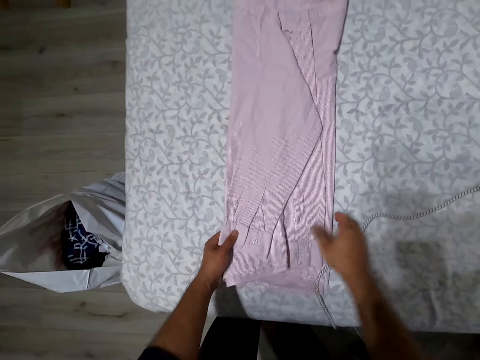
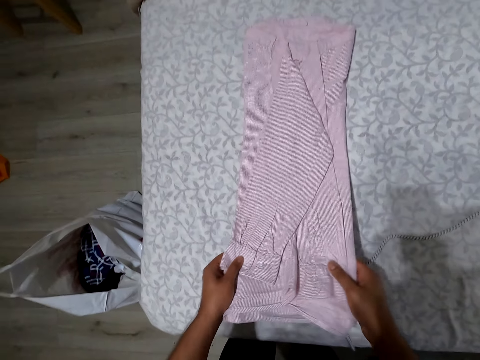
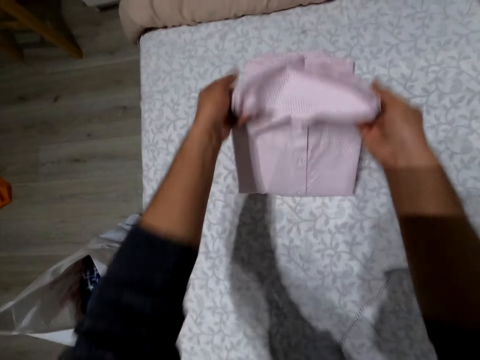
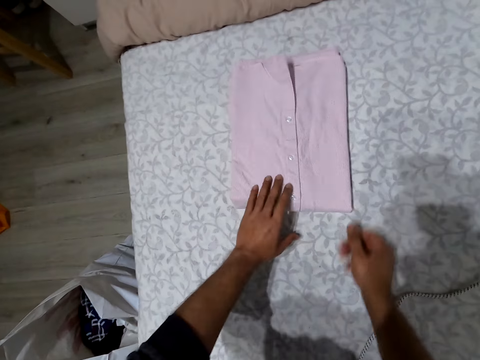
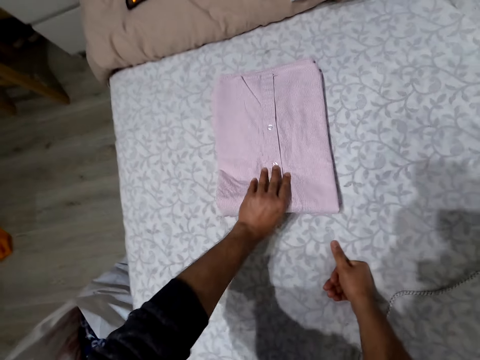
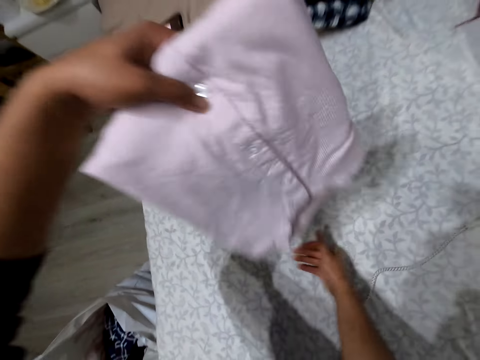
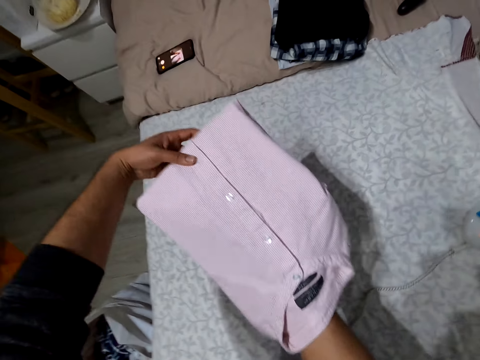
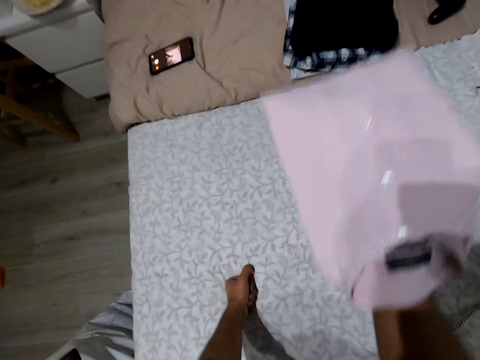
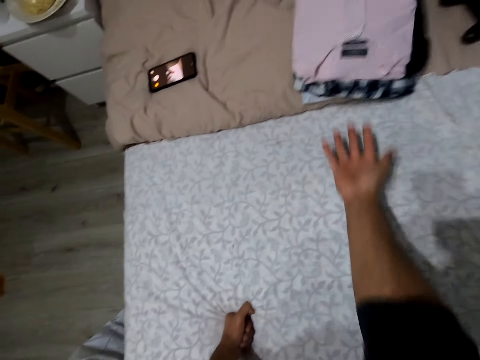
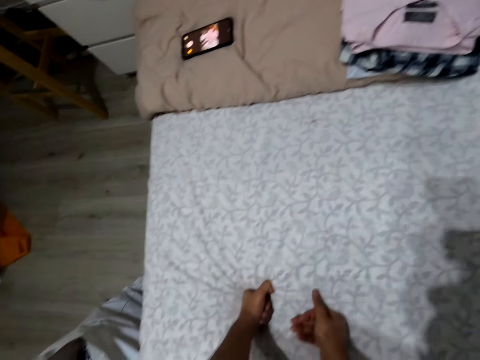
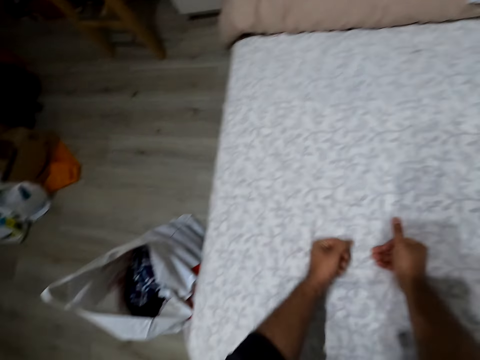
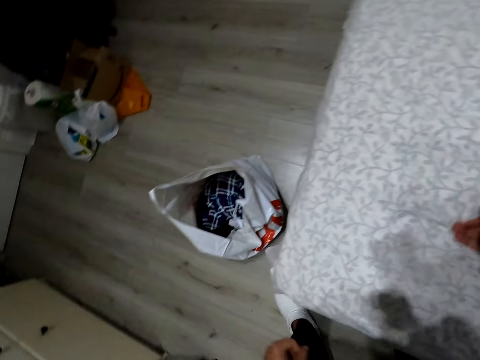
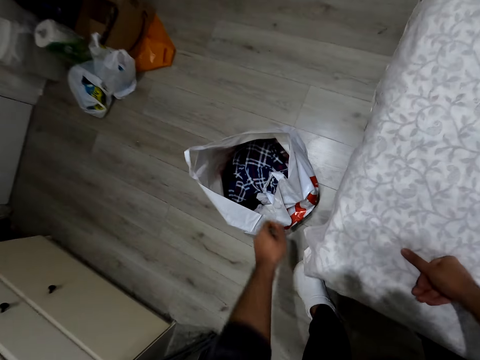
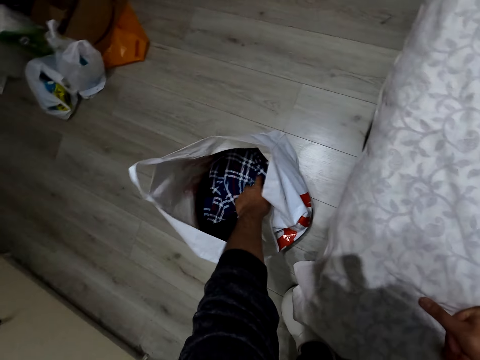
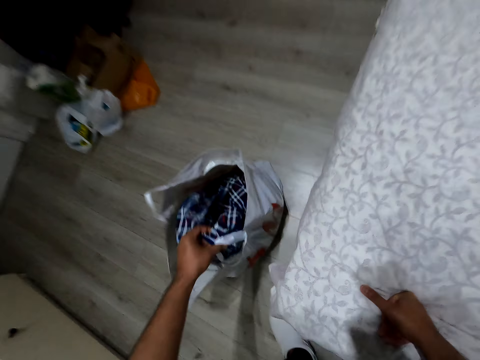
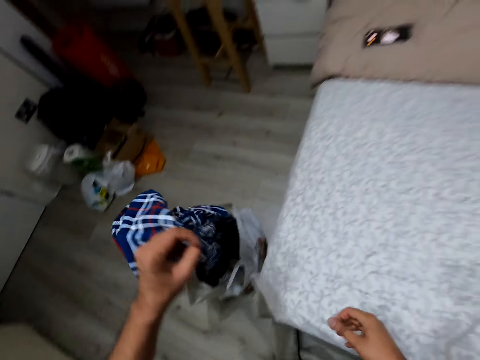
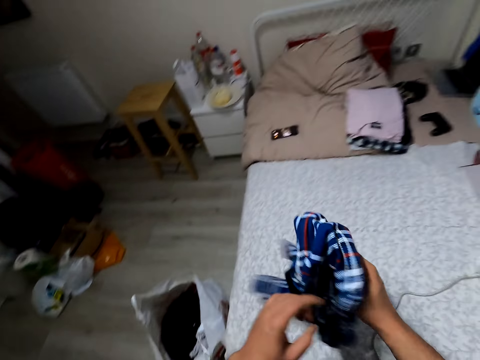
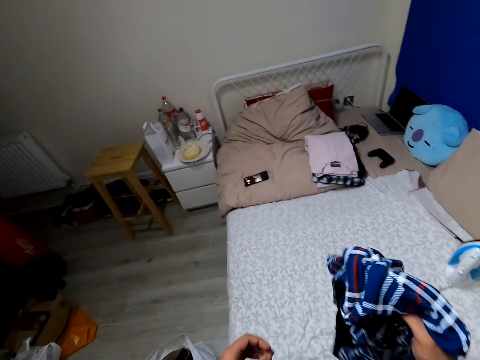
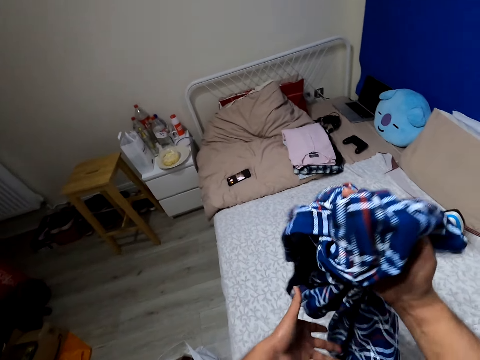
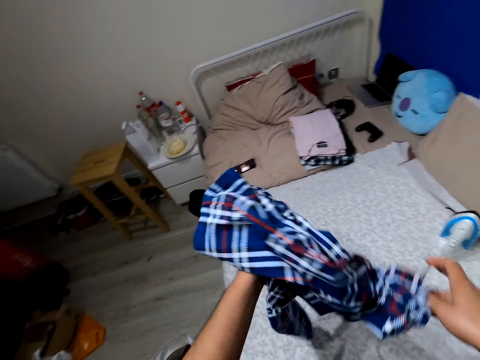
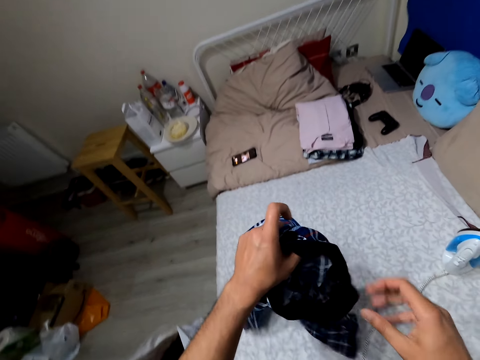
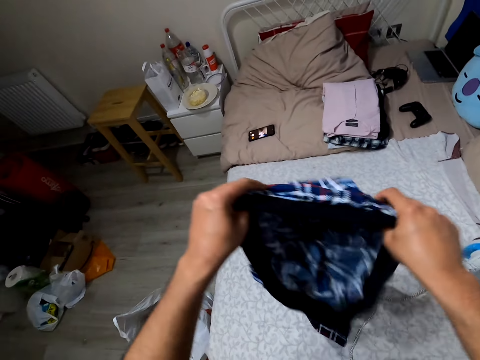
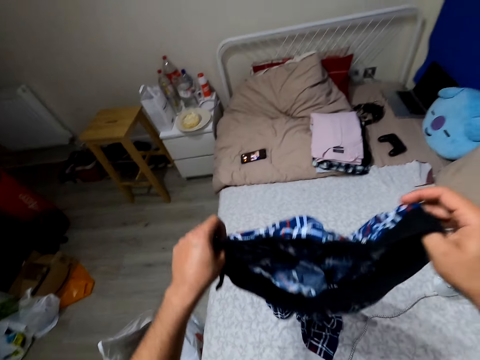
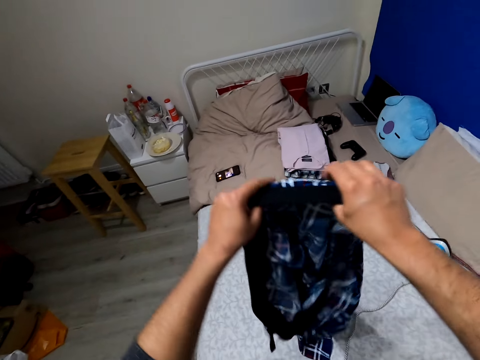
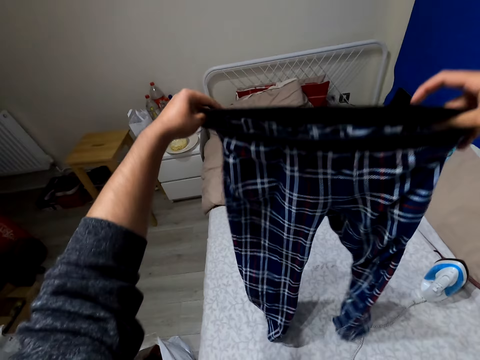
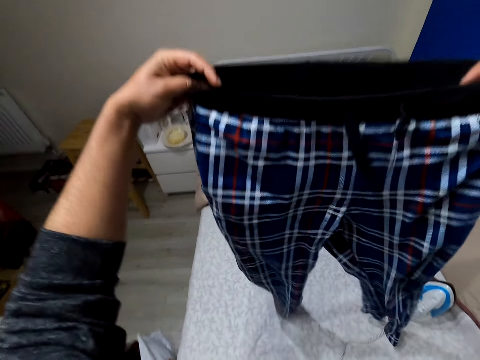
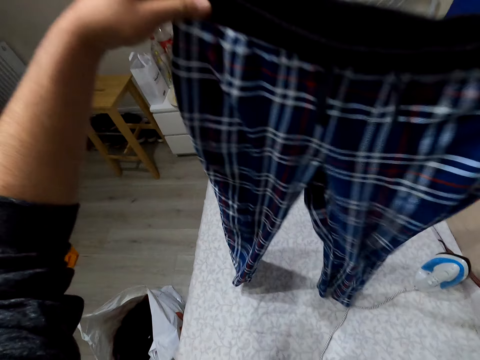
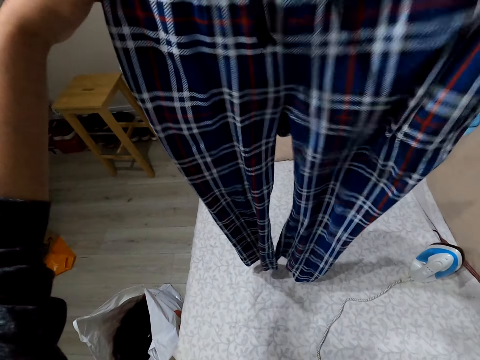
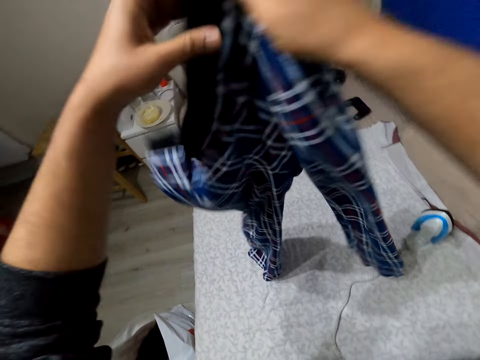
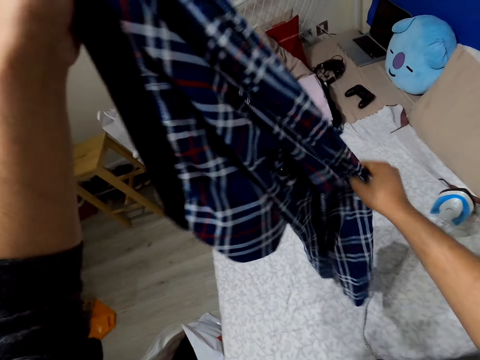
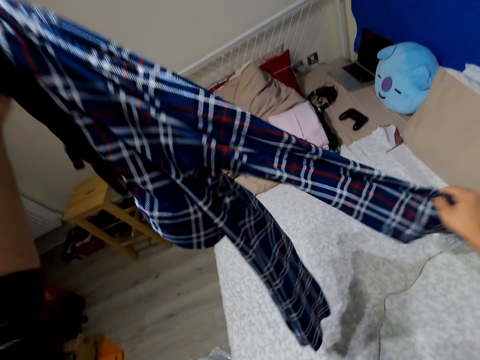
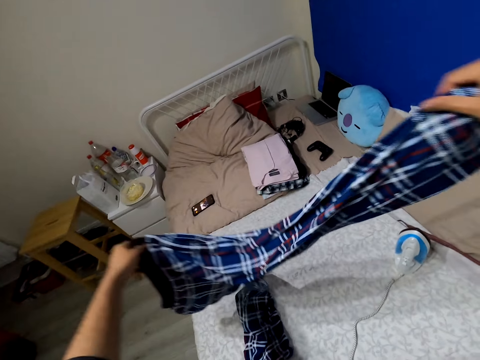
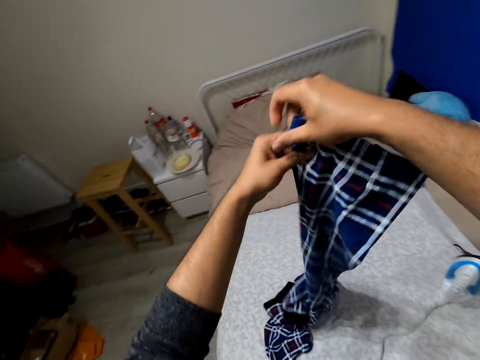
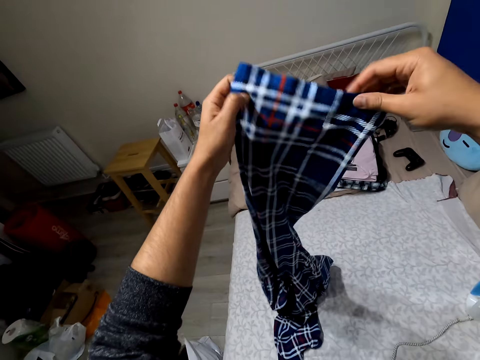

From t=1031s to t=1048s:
The camera wearer folds the shirt. They pick up the shirt. They place the shirt on the right hand. They drop the shirt. They touch the table. They pick up a cloth or trouser from the bag. They straighten the trouser. They turn the trouser. They look at the trouser.

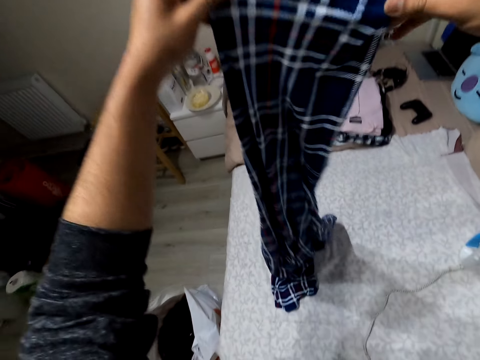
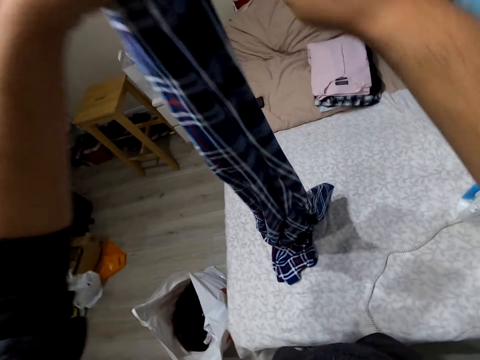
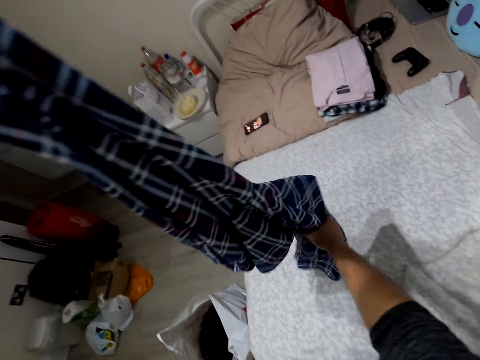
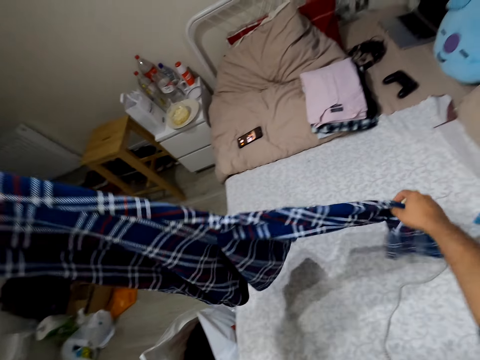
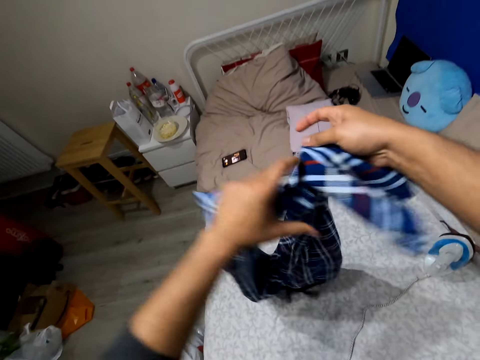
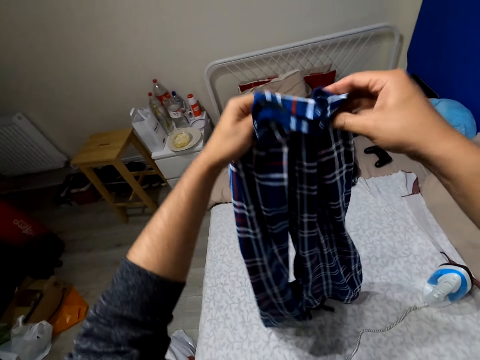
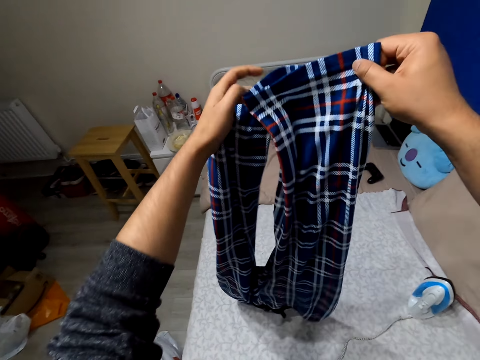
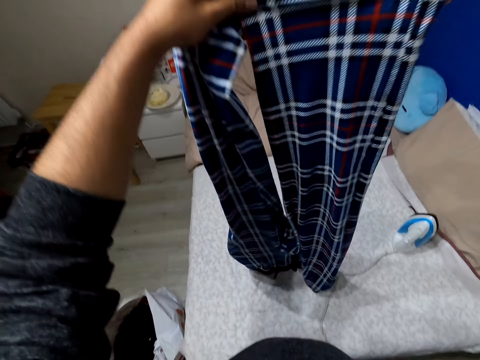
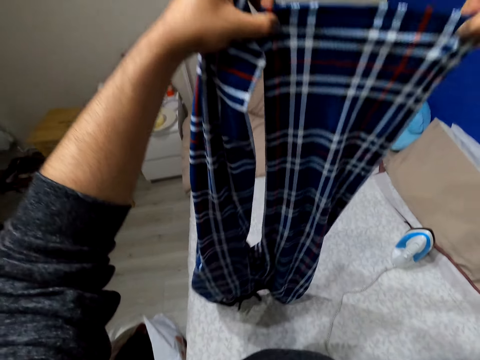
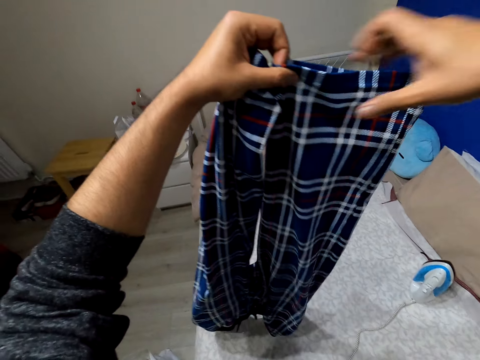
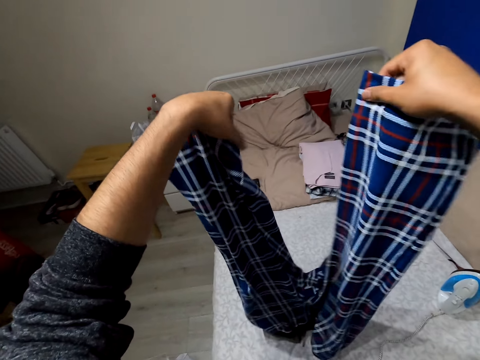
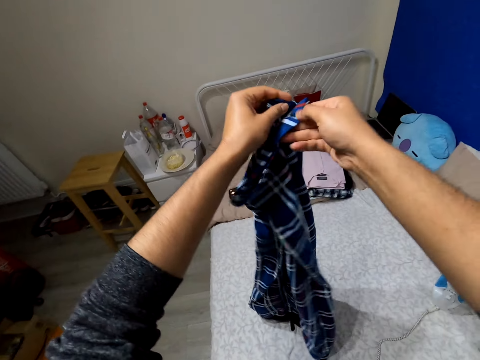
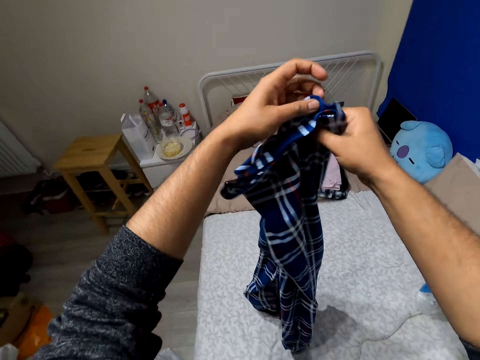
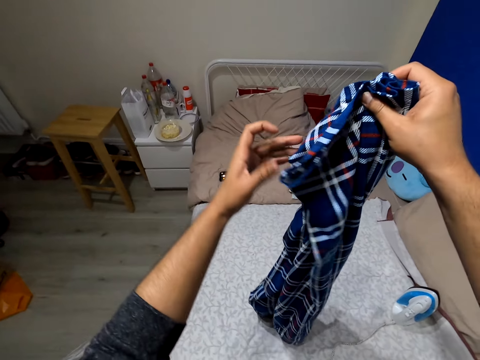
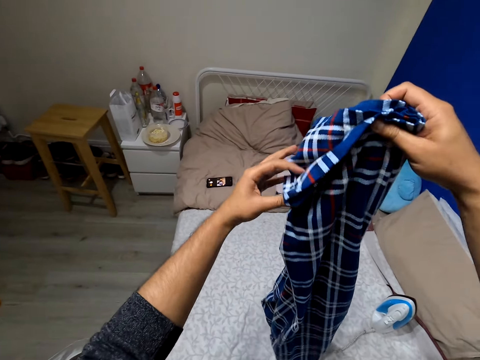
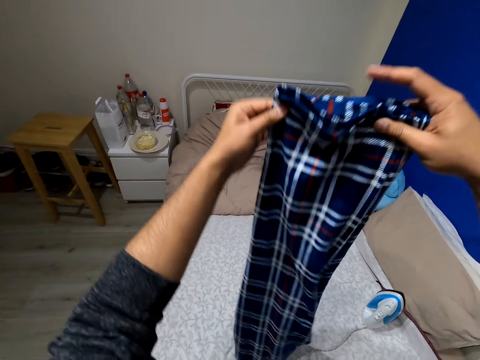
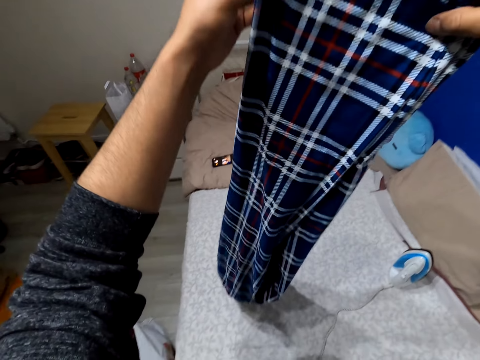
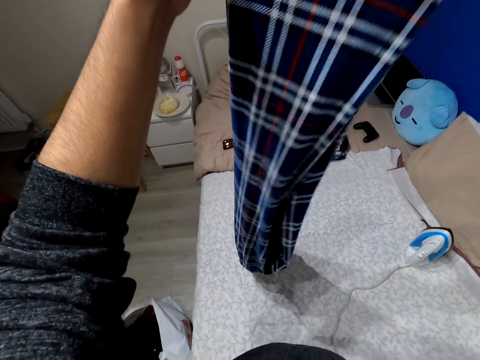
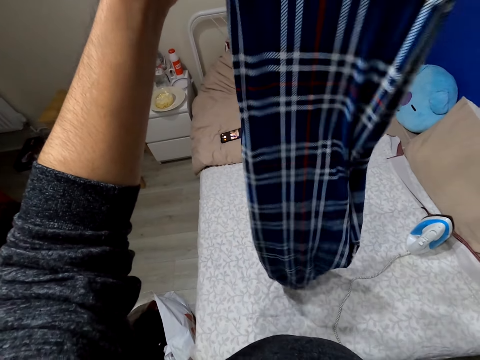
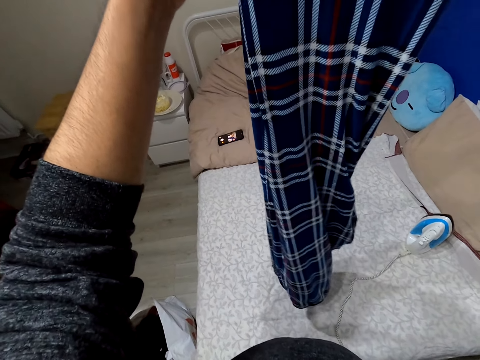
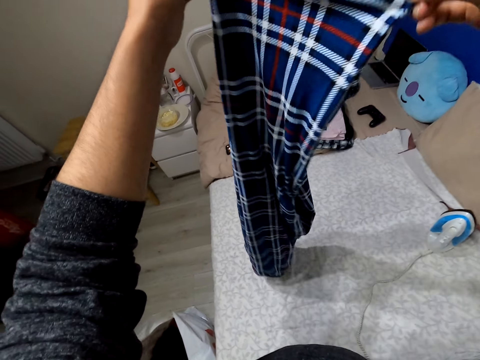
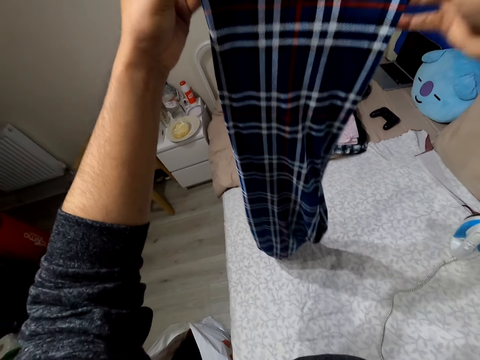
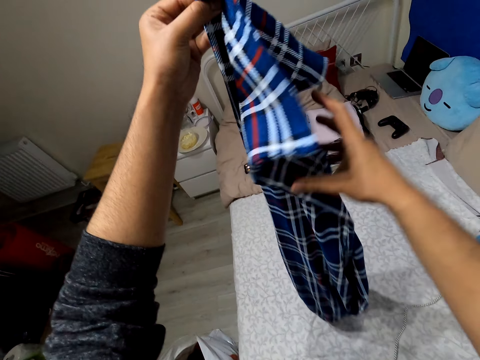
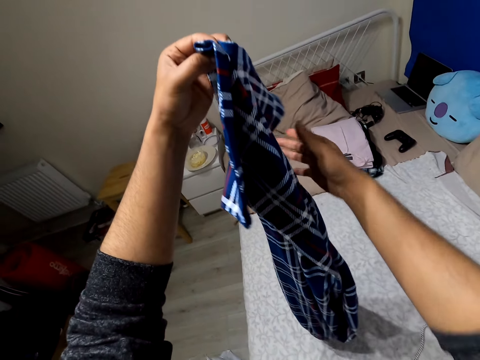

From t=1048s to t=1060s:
The camera wearer folds the trouser.
